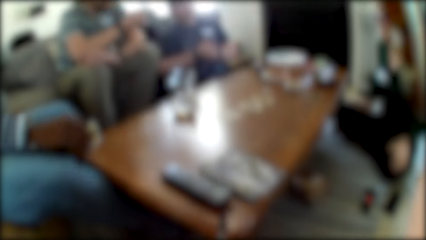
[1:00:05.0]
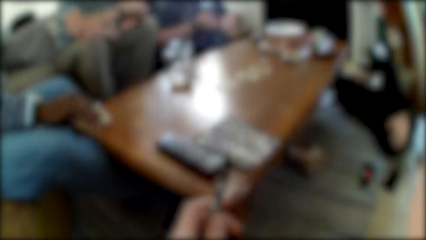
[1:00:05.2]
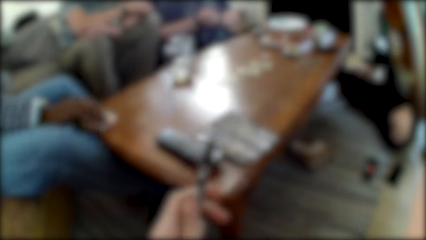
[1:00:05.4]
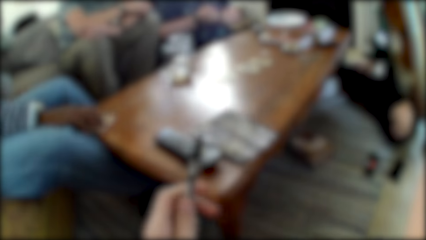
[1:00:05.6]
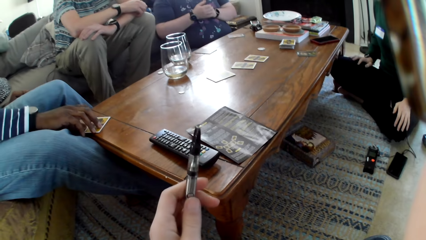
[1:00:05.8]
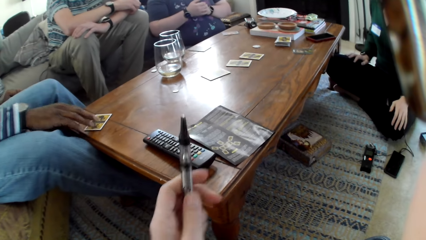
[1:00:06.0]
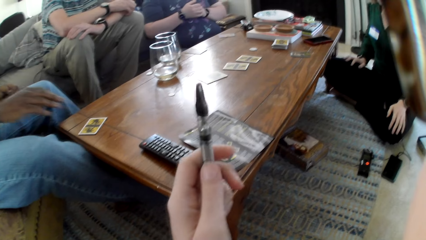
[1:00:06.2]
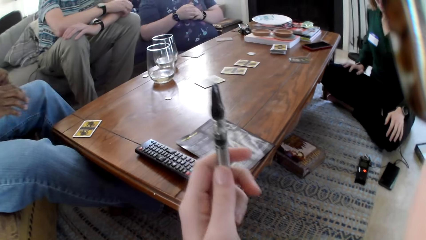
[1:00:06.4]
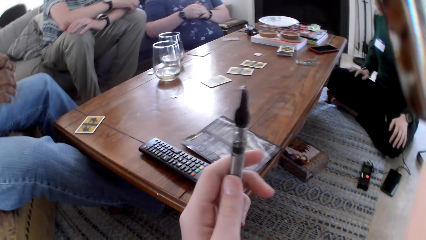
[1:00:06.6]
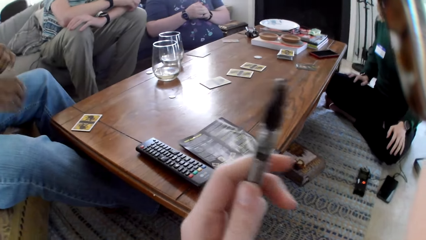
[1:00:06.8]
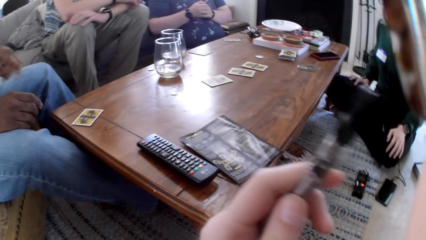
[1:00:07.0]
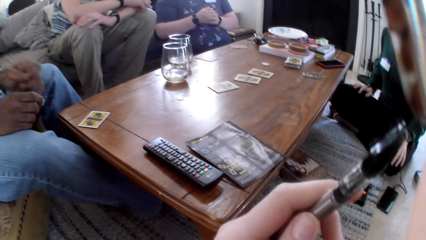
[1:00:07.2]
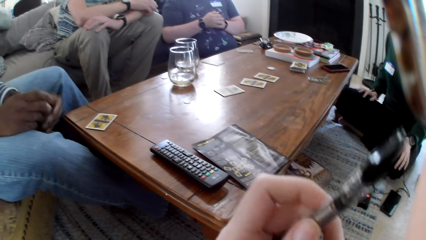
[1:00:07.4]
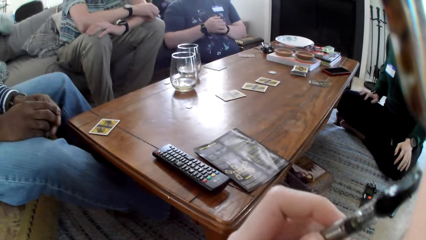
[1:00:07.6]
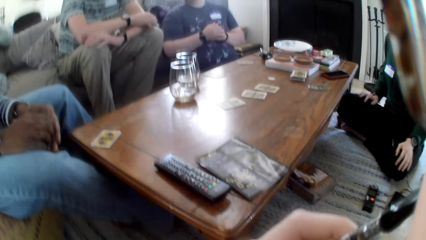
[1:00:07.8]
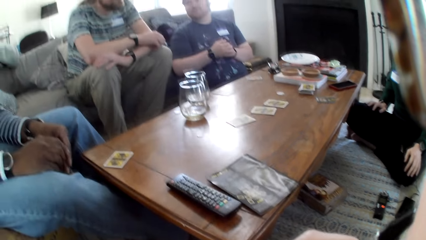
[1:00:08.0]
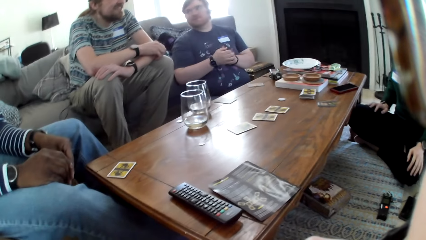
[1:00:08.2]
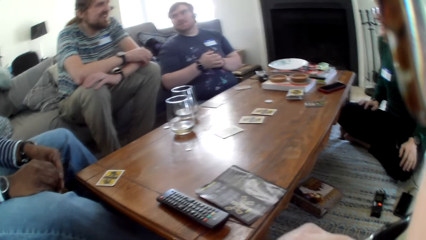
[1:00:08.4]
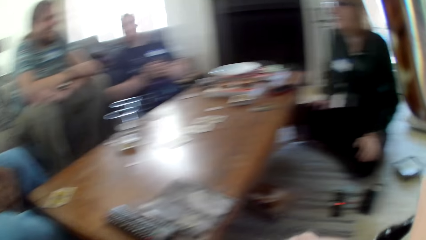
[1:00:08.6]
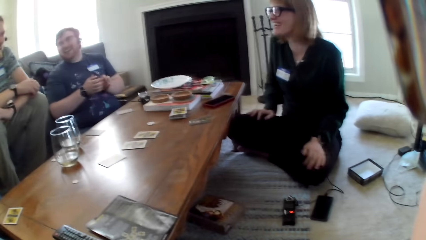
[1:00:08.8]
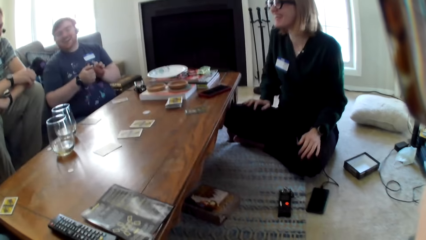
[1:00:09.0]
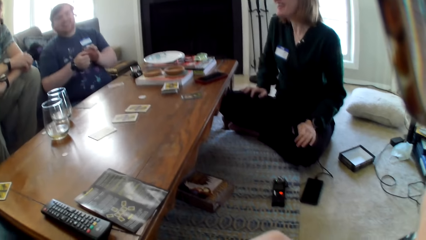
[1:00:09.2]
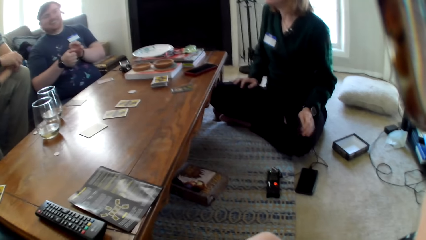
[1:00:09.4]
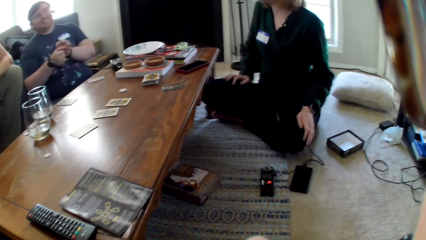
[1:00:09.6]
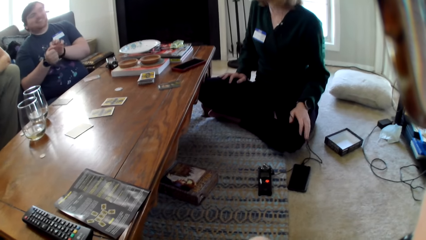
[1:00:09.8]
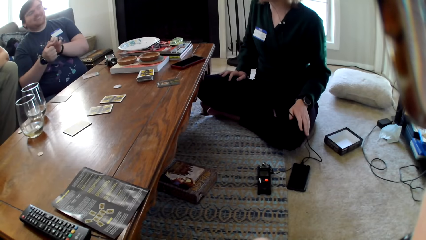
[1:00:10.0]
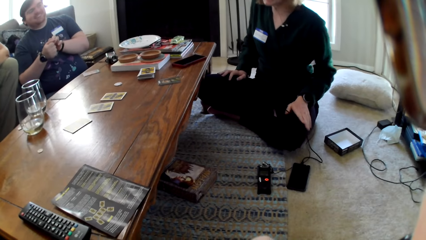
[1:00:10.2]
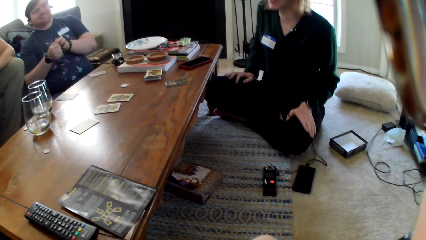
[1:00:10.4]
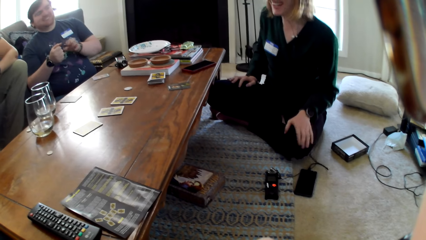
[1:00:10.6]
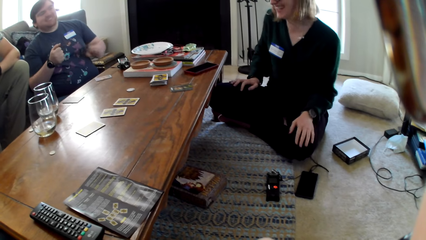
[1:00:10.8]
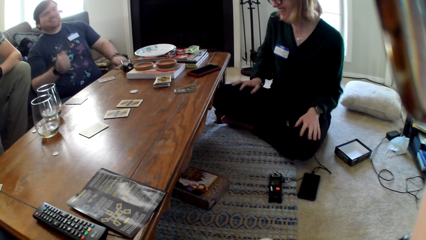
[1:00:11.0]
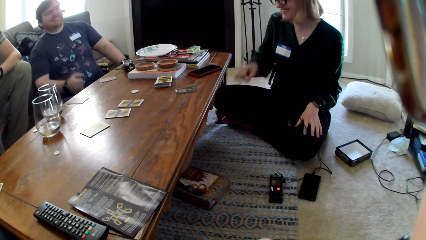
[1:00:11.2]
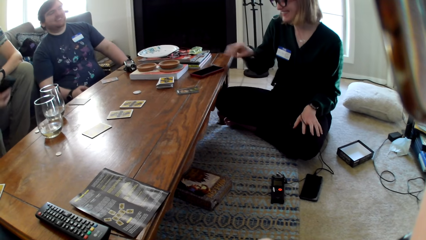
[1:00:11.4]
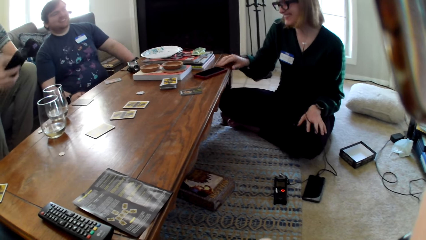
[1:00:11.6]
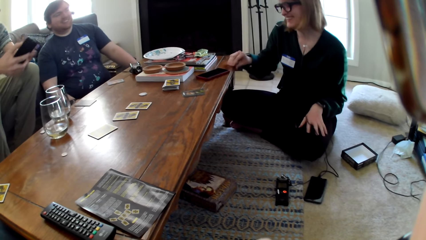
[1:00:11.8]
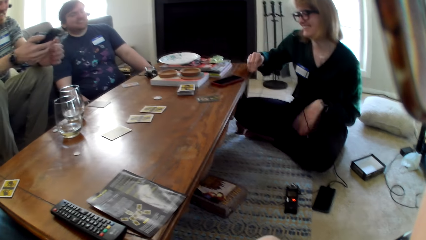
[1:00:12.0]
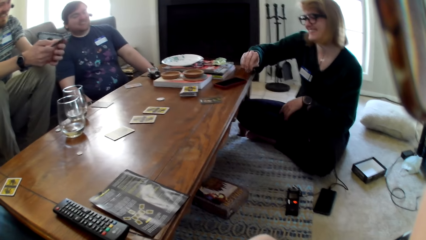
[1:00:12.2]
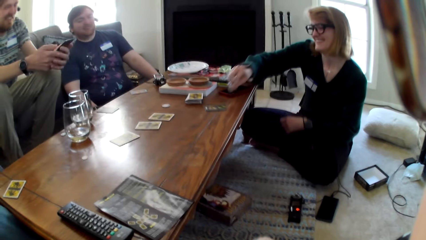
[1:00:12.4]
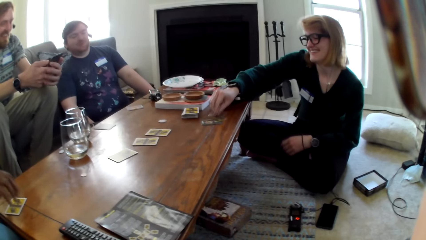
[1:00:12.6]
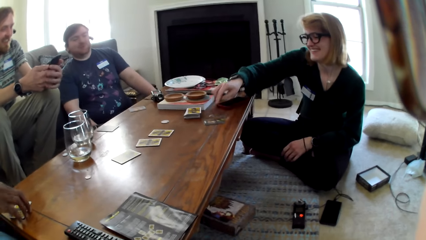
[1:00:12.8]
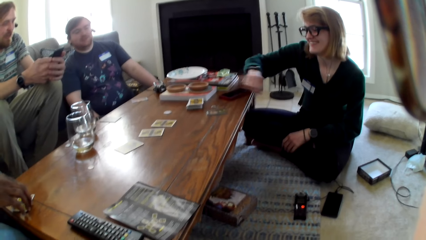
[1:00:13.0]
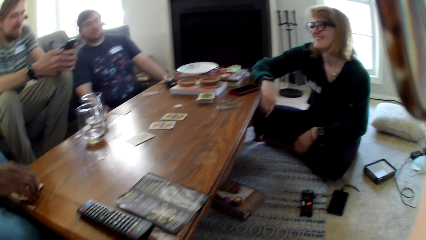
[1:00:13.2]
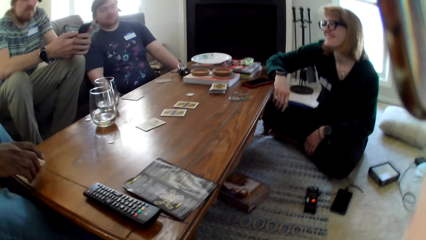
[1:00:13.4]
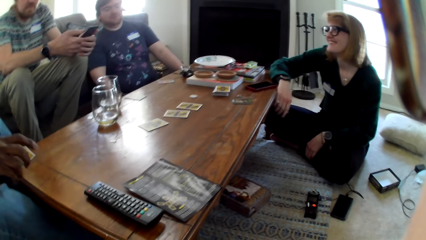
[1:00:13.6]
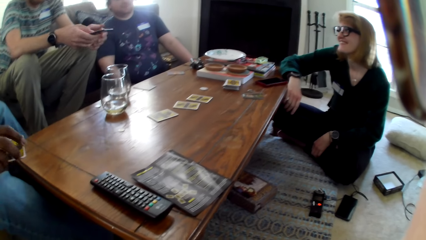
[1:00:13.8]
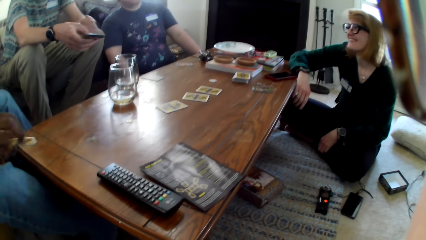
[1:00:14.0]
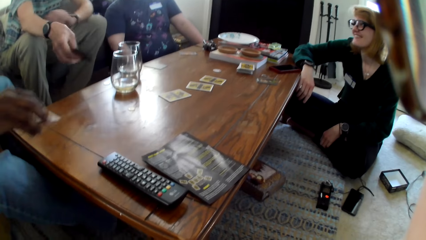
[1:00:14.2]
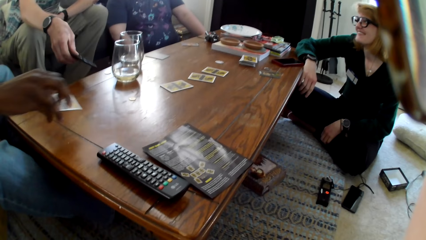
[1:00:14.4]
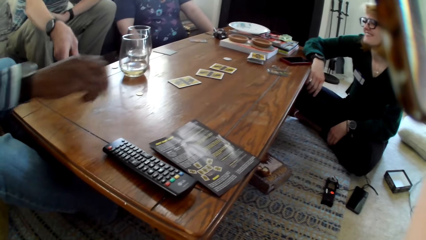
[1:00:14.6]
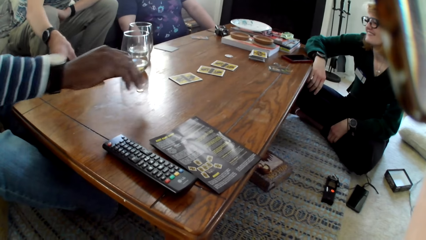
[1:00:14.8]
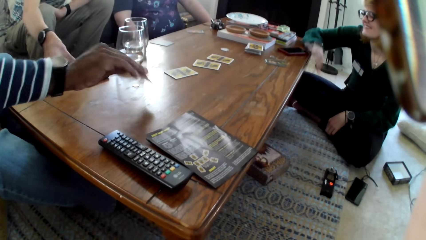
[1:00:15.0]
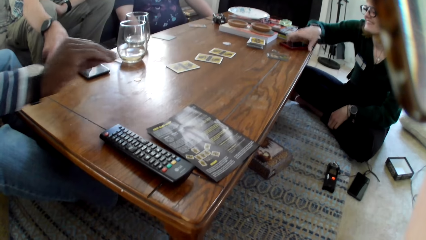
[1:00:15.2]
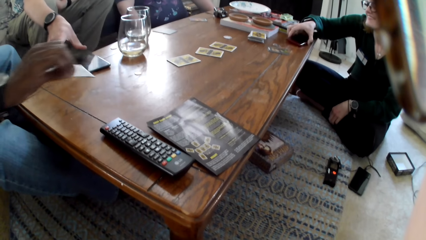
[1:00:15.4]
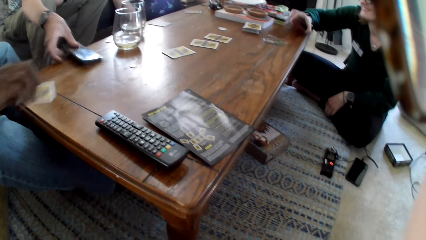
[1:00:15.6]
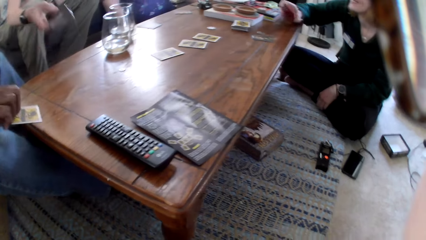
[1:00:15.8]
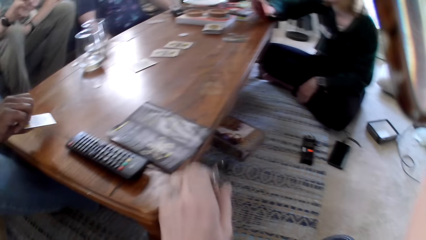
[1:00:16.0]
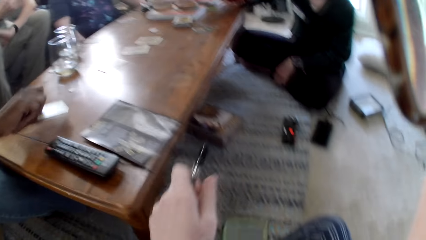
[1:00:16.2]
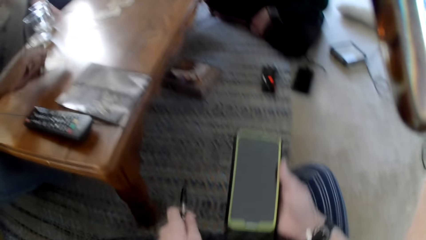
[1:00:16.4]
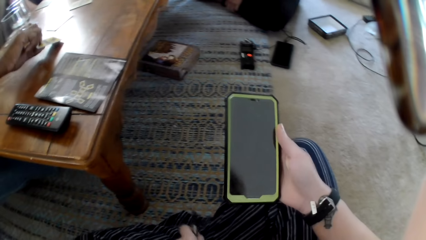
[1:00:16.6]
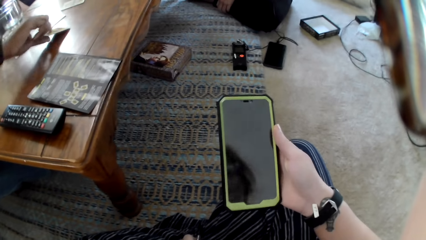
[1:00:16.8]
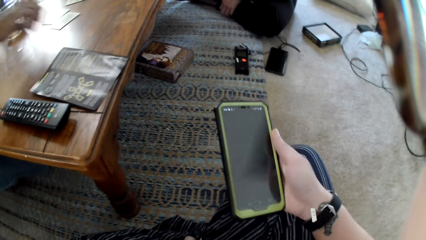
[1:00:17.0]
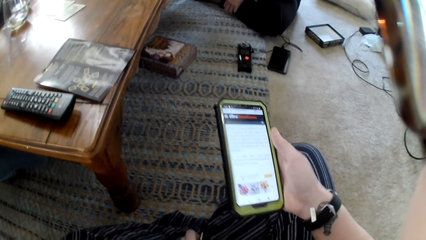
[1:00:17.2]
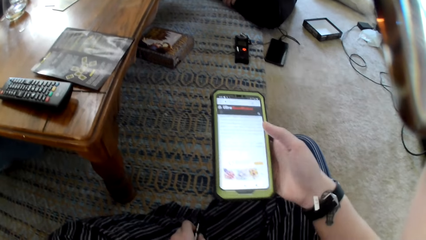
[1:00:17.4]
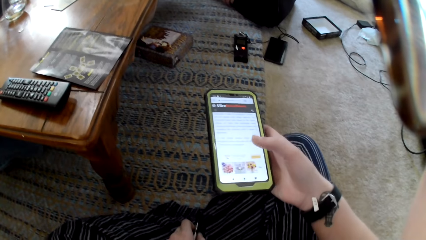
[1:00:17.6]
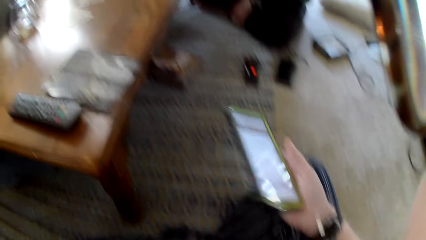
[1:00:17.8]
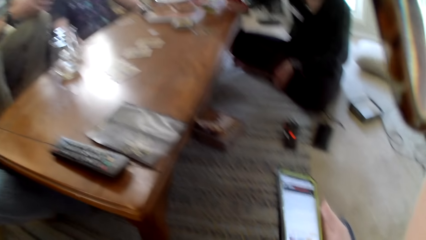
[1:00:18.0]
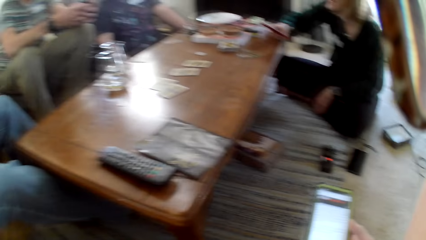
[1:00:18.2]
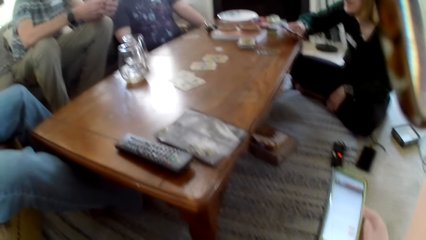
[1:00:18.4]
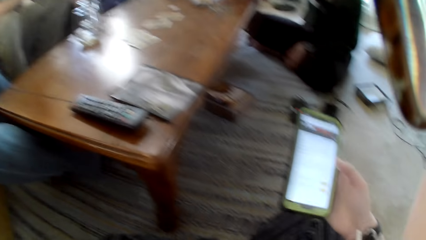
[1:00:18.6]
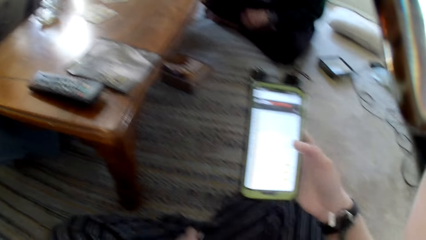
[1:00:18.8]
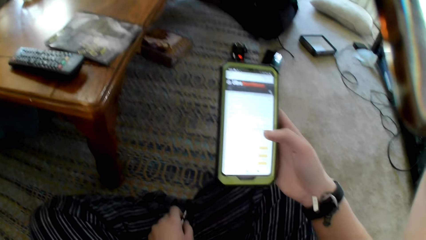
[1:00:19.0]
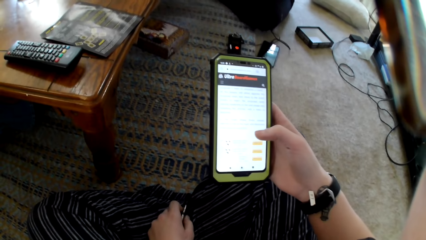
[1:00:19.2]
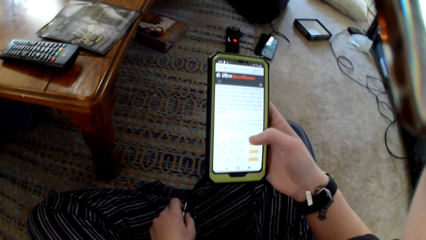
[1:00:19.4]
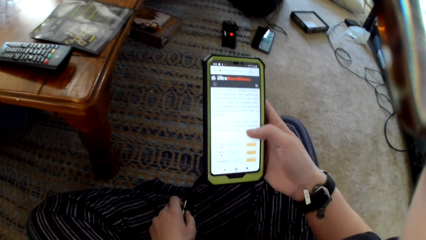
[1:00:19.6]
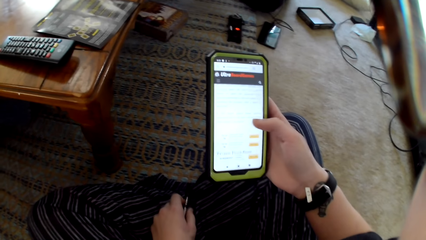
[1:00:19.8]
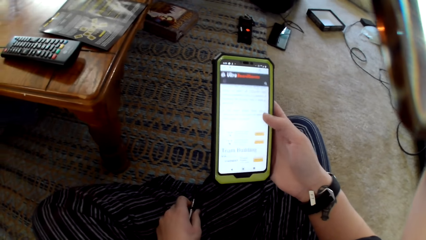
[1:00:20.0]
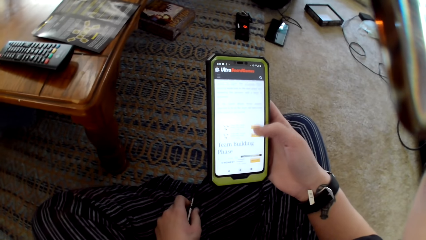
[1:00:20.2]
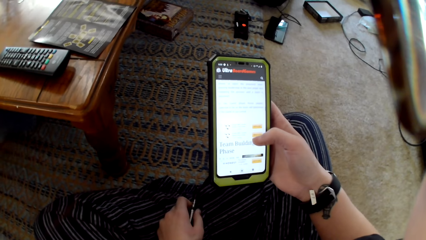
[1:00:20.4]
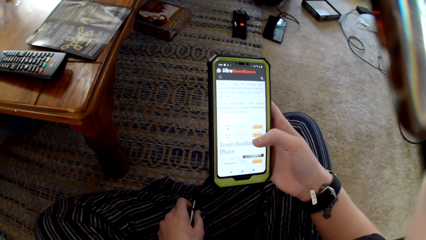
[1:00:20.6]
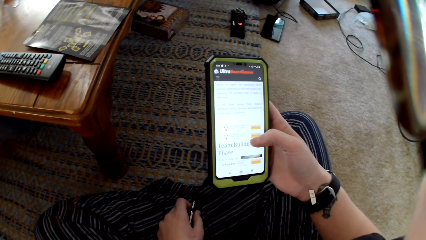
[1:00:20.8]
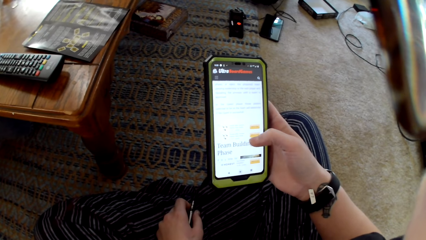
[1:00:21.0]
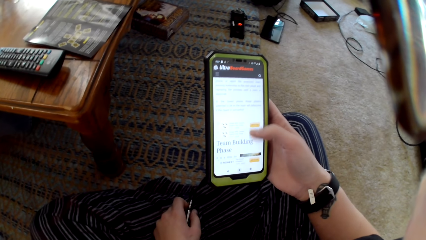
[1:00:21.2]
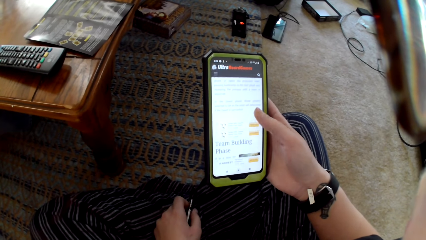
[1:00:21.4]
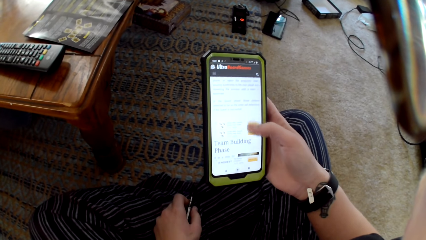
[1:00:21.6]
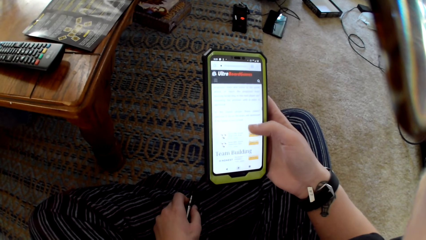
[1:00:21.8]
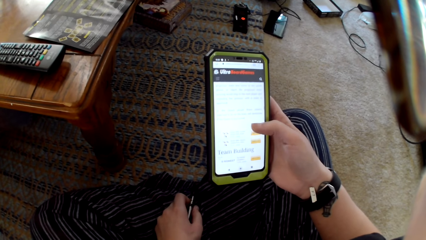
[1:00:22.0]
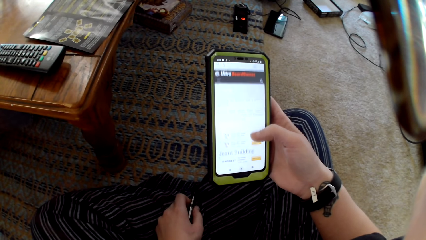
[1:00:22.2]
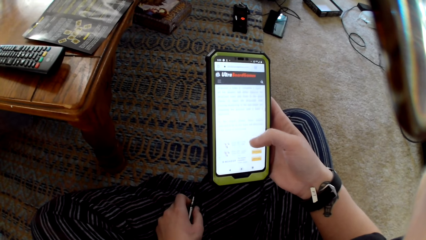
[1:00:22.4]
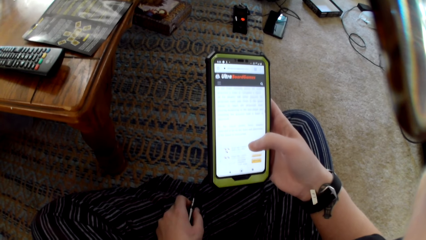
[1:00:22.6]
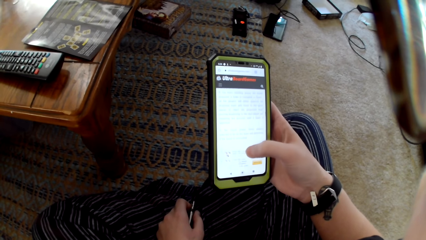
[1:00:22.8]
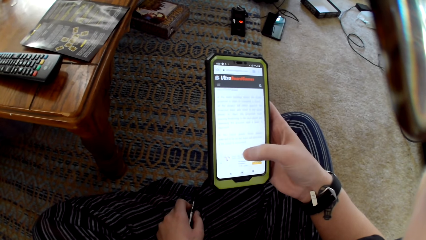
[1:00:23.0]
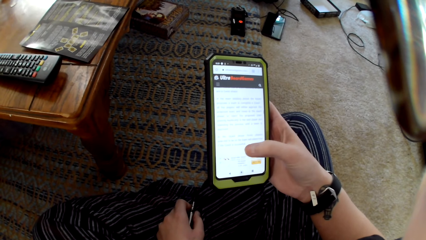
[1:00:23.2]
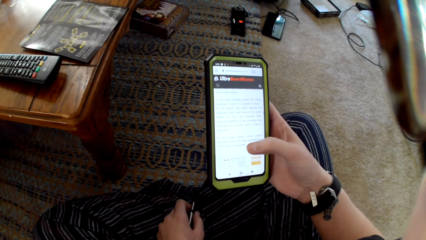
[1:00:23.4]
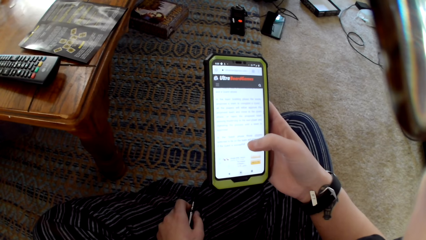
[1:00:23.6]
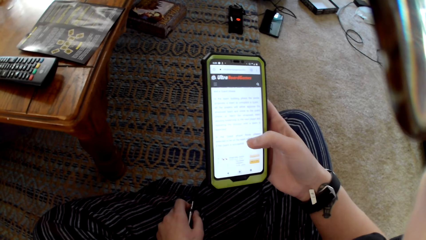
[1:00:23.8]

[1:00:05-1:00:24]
A man puts a card on the table. The camera wearer holds a pen and moves the pen slightly. Another person picks up a metal. Another man holds a phone on his hand. A woman picks a card on the table. The other man dials over the phone. The woman puts the card on the table. The first man holds the card, picks up the card and holds the card. The camera wearer lifts the card. The other man puts the phone on the table. The woman lifts her phone slightly. The camera wearer pulls back the card. They pull the hand with the card. They hold a phone. The first man places down the card. He pulls the card on the table. The camera wearer swipes on the phone.
